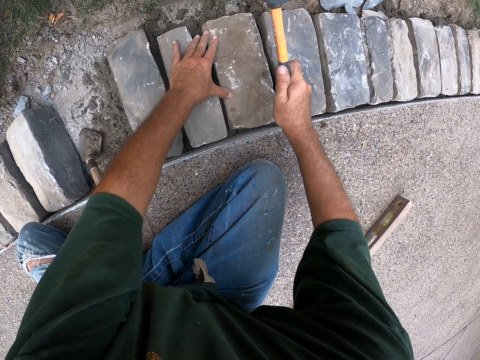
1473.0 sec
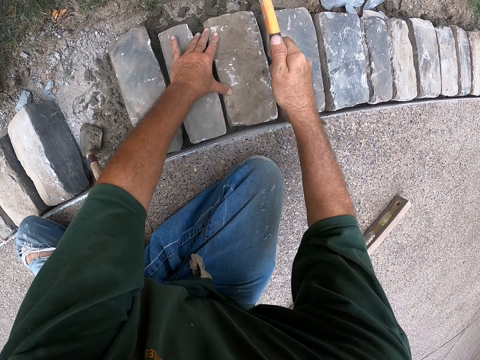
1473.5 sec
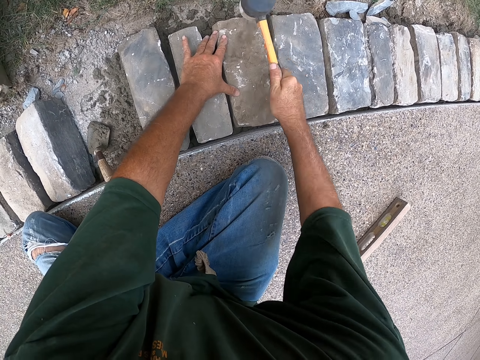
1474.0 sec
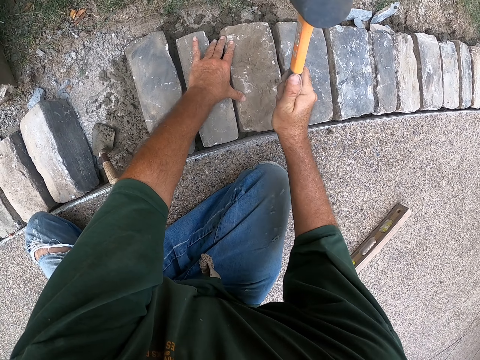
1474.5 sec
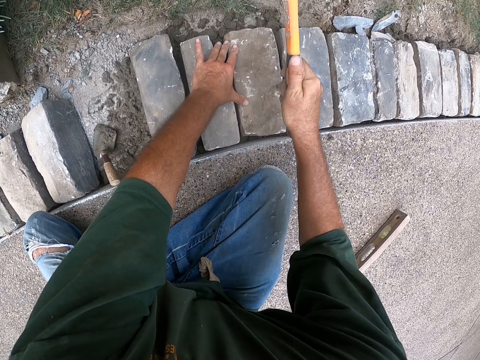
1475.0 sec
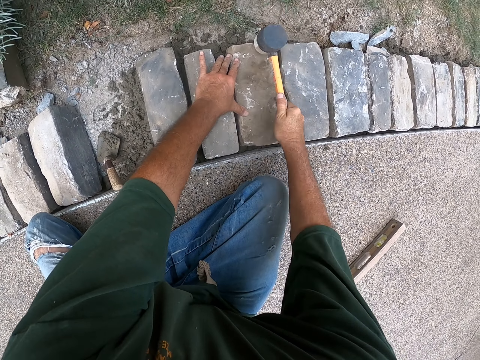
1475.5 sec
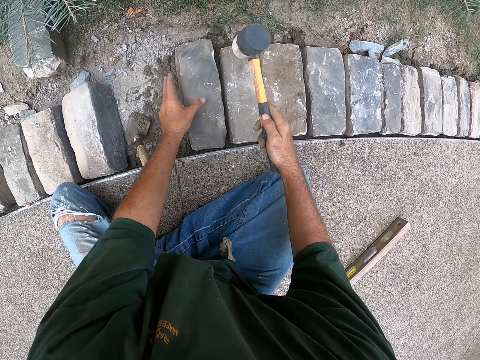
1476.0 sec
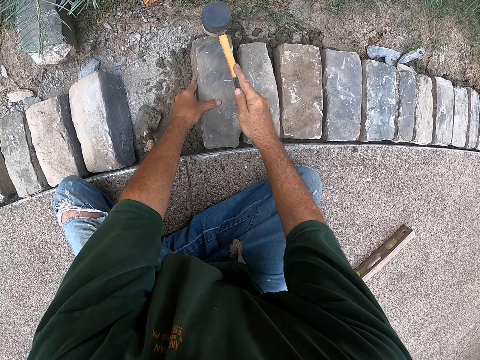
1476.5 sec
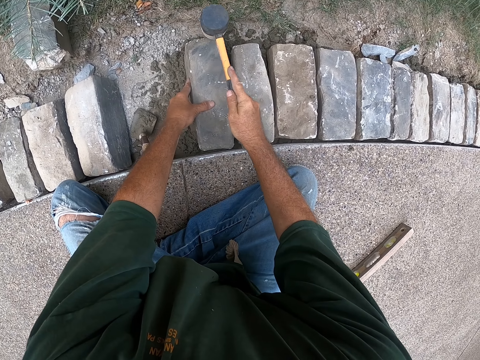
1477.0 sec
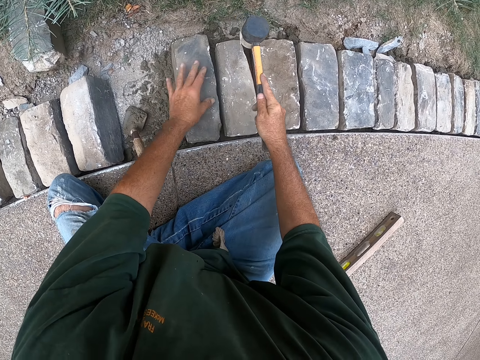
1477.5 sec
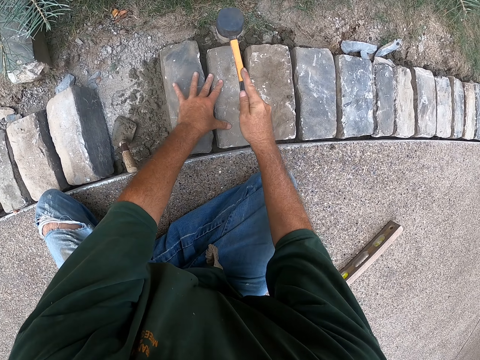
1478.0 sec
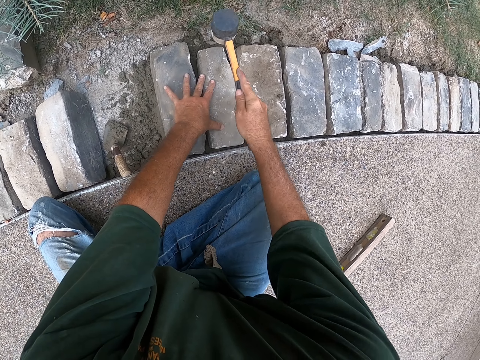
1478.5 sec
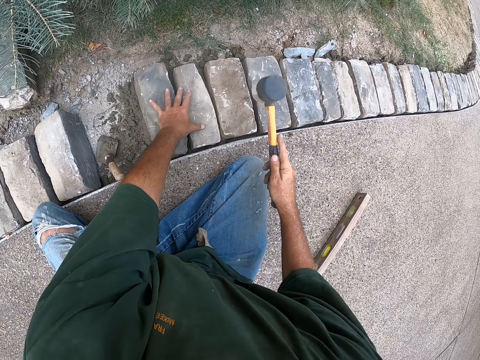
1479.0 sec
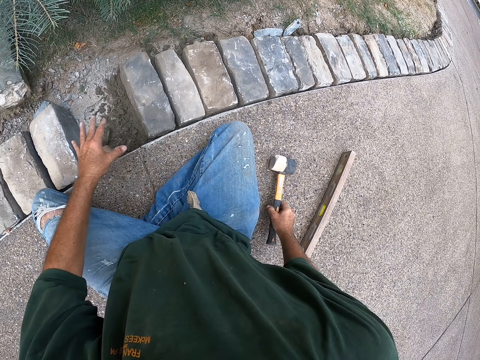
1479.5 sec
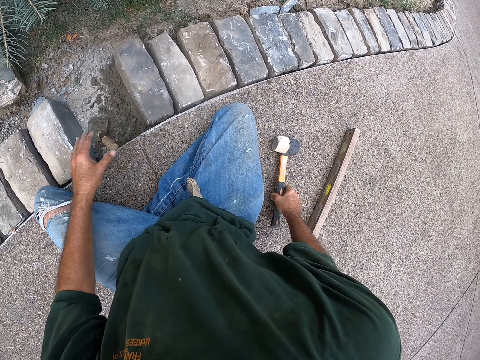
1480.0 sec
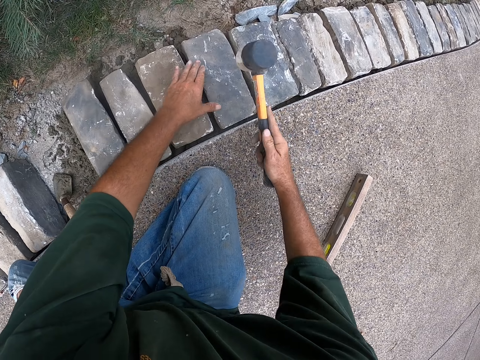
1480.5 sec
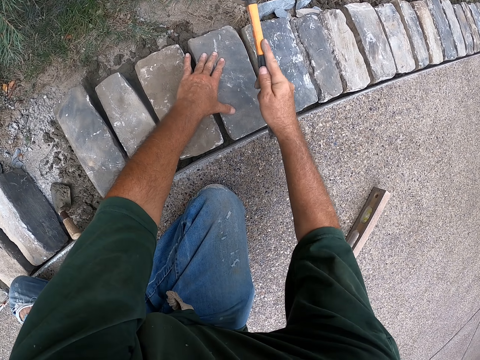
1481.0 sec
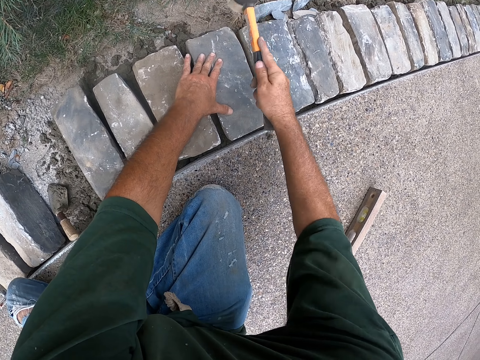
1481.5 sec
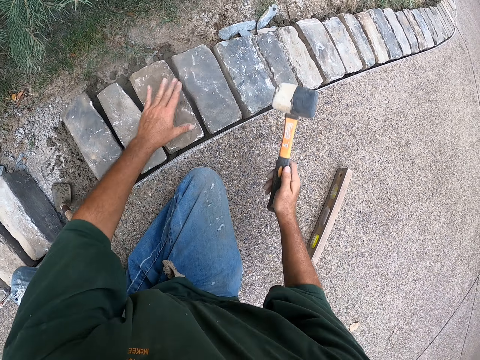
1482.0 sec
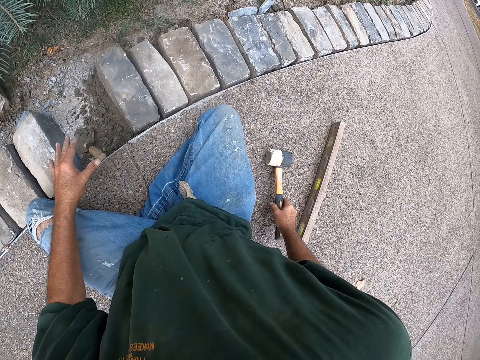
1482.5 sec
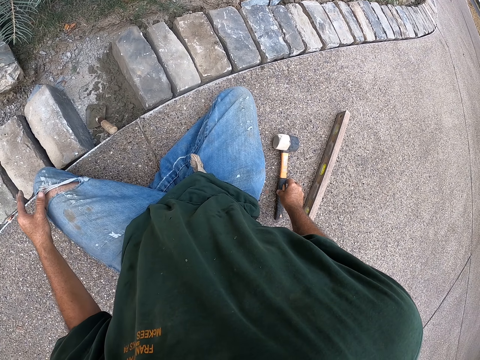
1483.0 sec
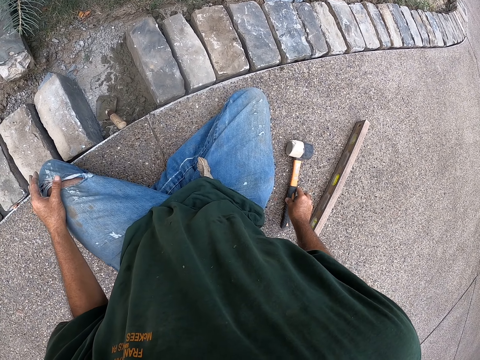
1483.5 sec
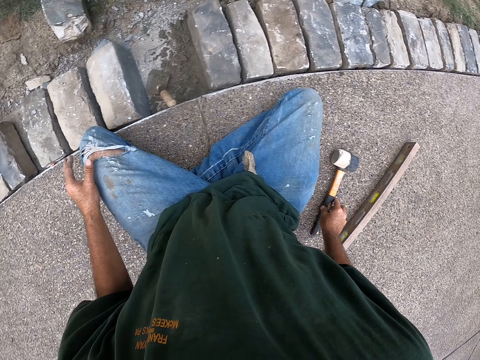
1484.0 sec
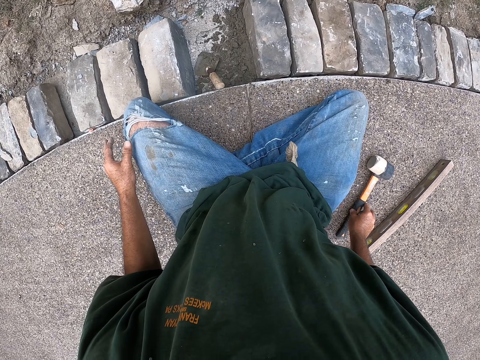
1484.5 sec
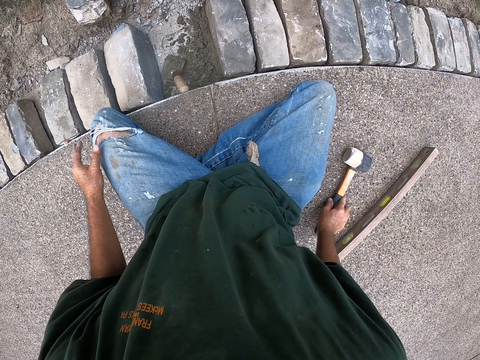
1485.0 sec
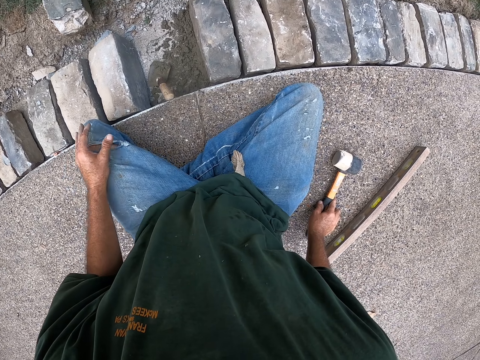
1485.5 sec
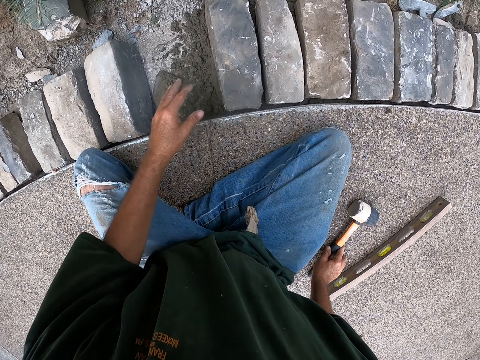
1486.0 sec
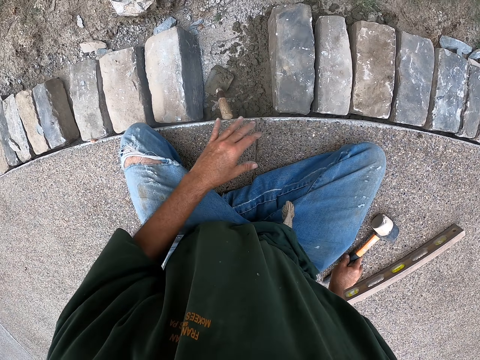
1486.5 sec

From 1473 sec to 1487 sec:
The camera wearer hits the bricks with a hammer. They put down the hammer. They hold the hammer. They hit a brick with the hammer. They put down the hammer. They look around.

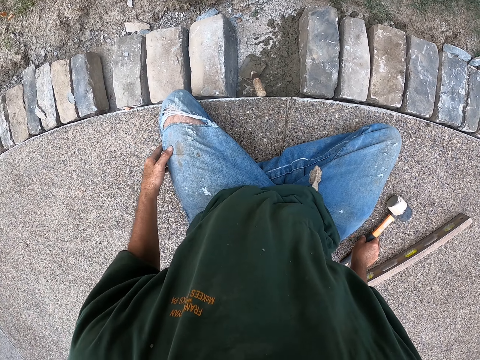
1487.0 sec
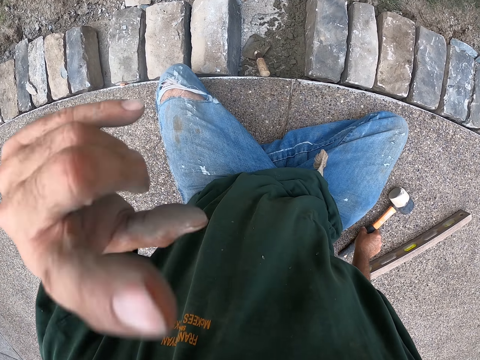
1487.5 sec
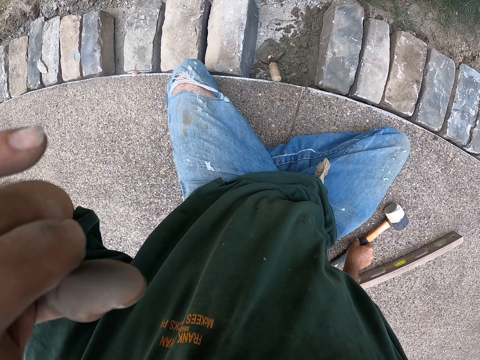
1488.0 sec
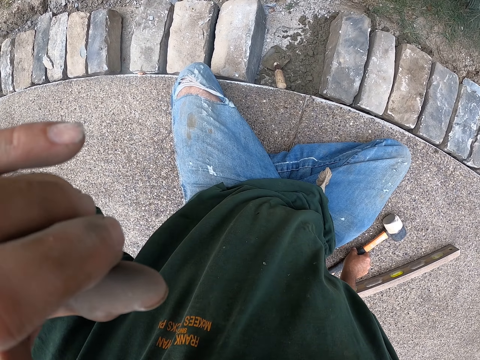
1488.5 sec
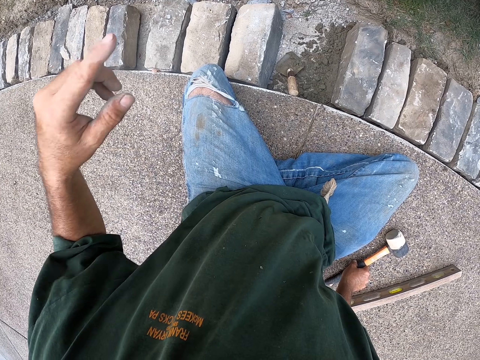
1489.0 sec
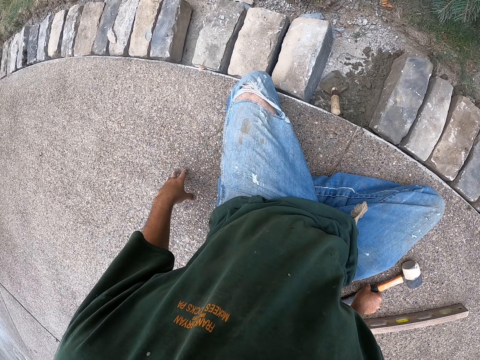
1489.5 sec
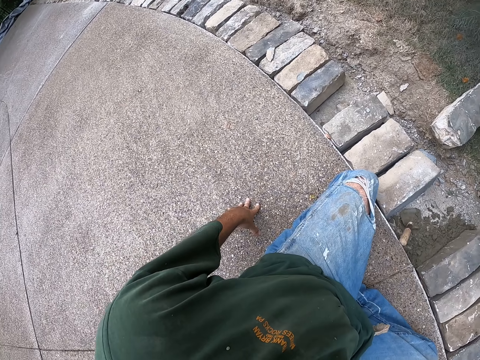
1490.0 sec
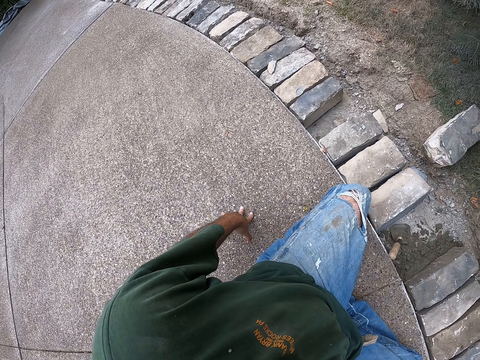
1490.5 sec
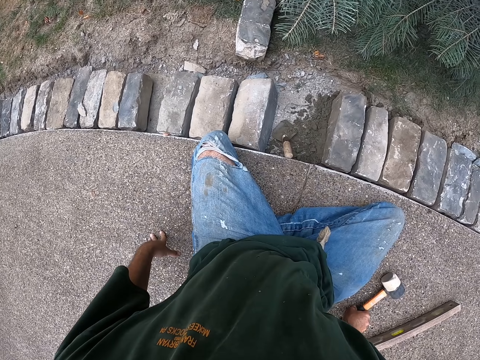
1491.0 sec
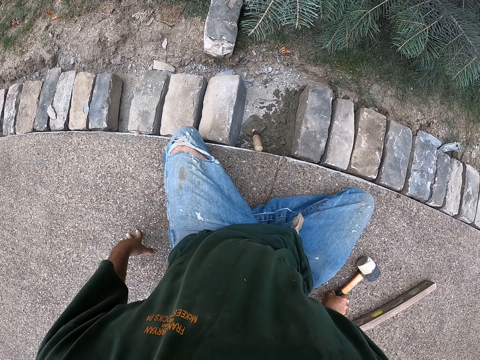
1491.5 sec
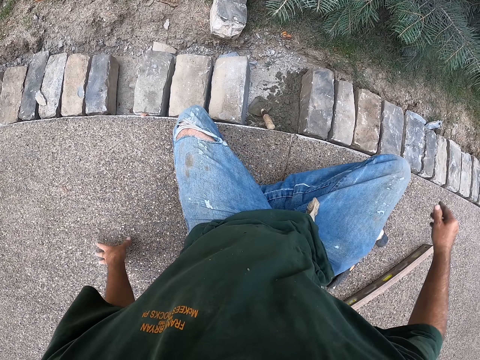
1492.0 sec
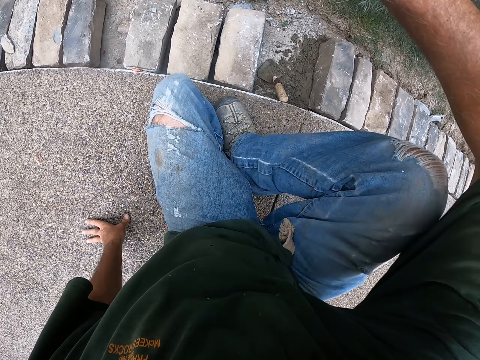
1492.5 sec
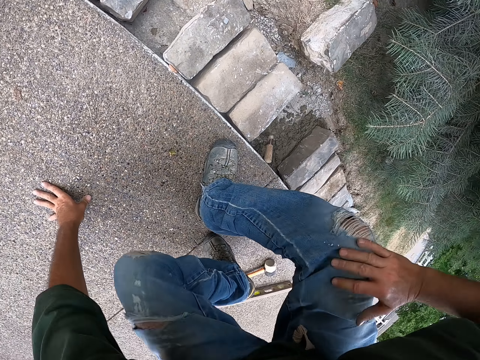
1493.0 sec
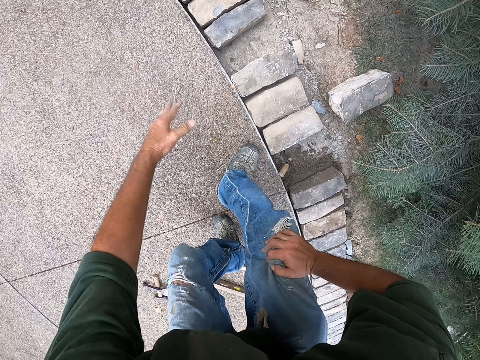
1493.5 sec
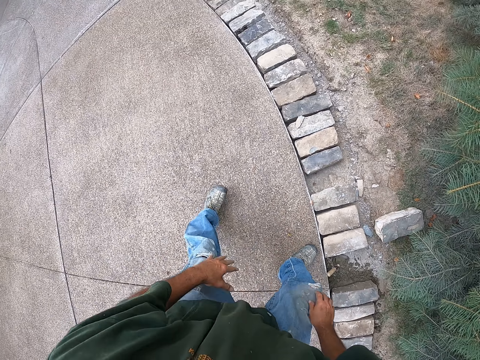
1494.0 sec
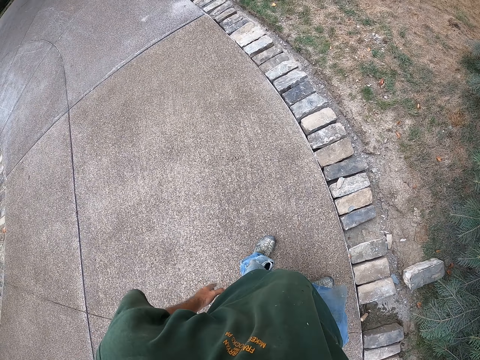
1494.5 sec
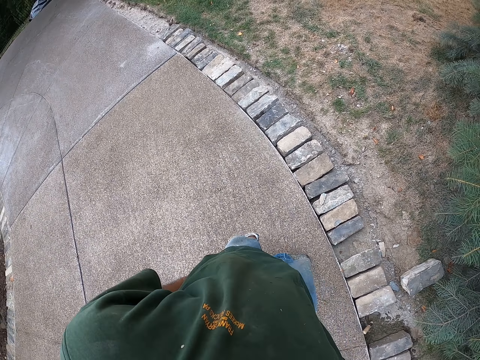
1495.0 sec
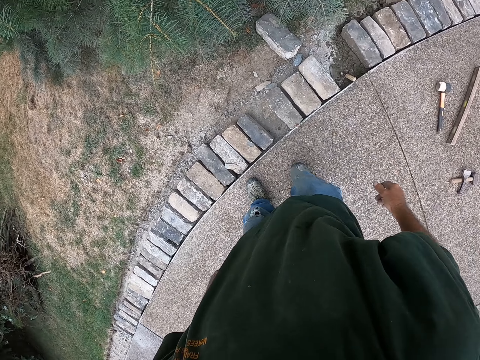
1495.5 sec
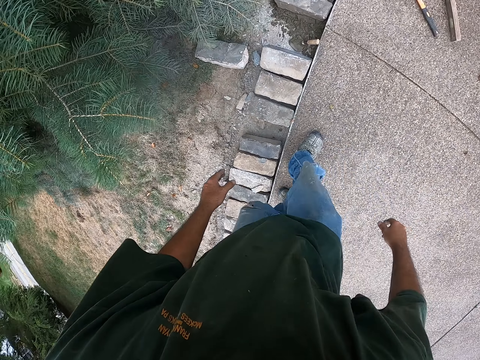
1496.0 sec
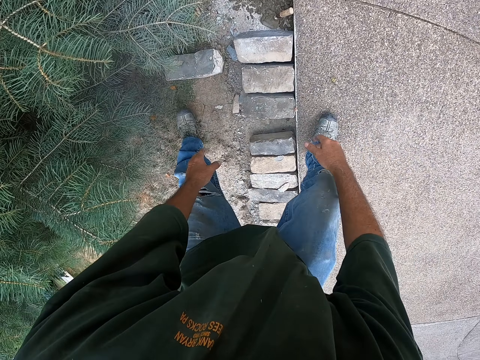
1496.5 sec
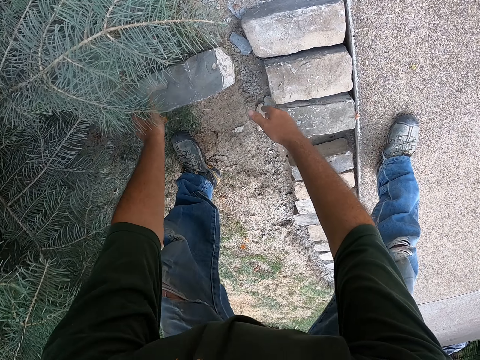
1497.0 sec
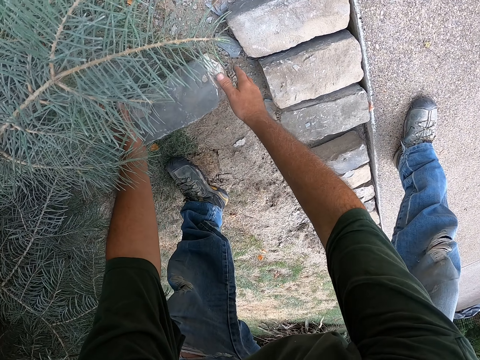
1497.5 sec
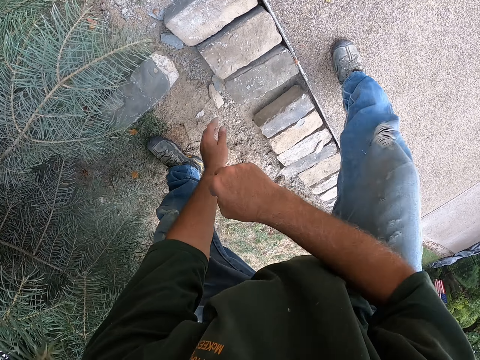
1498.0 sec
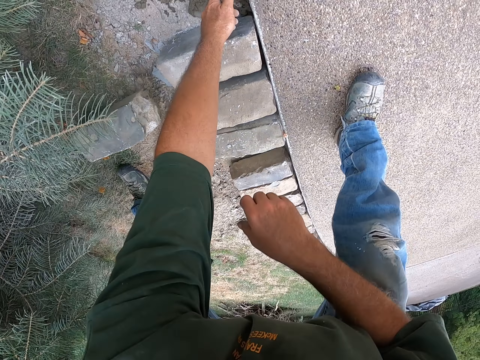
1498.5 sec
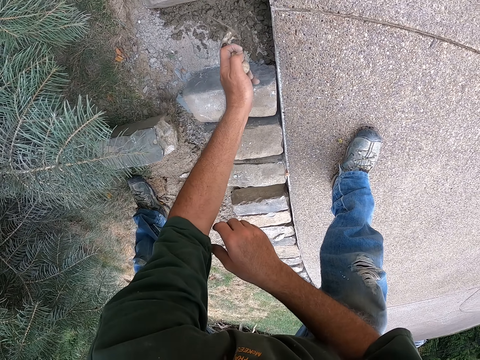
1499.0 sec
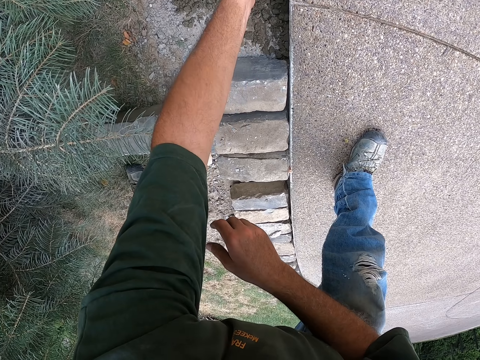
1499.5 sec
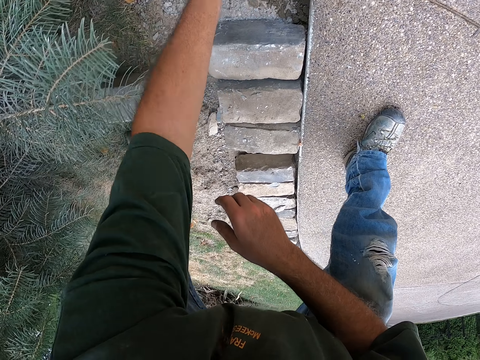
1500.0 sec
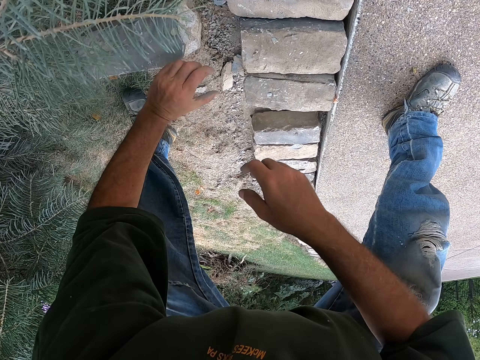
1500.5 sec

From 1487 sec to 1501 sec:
The camera wearer lifts his hand. He scratches his face. He puts down his hand. He looks around. He looks at the bricks. He stands up. He stands beside the bricks. He walks around. He stands over the bricks. He touches a brick. He holds the brick. He holds the trowel. He moves the trowel.
